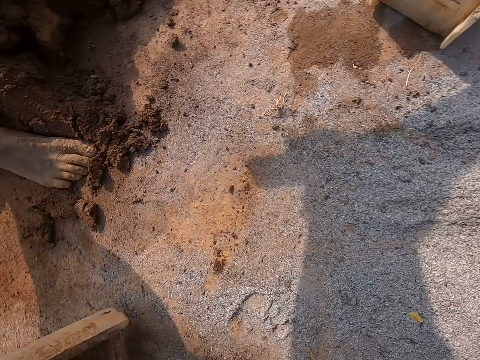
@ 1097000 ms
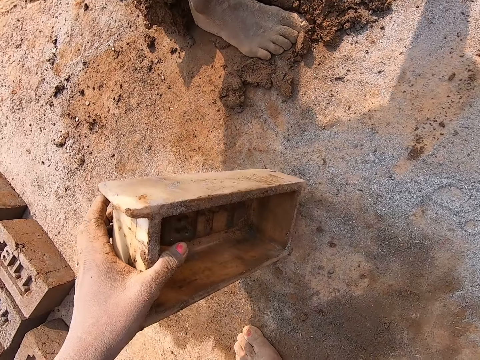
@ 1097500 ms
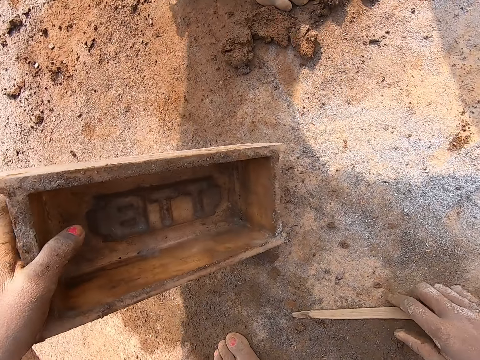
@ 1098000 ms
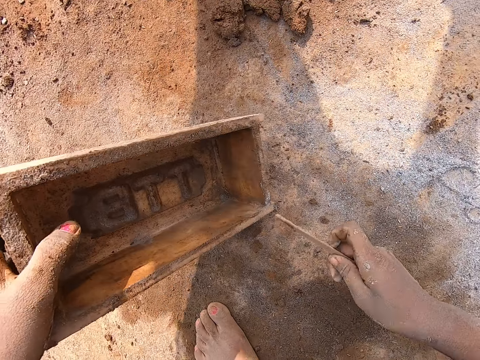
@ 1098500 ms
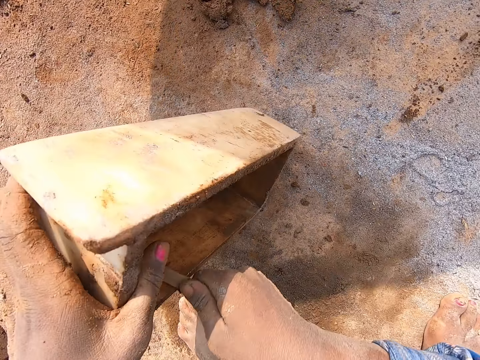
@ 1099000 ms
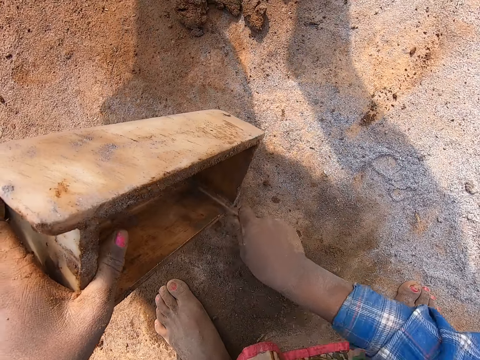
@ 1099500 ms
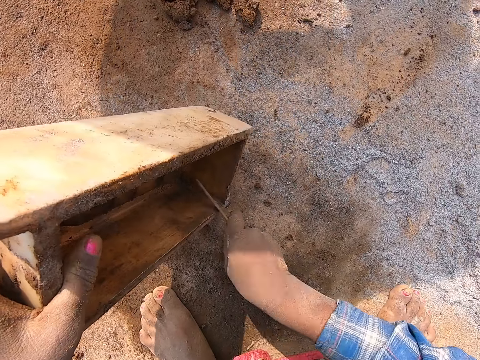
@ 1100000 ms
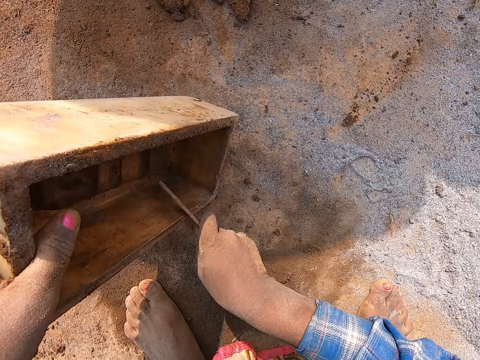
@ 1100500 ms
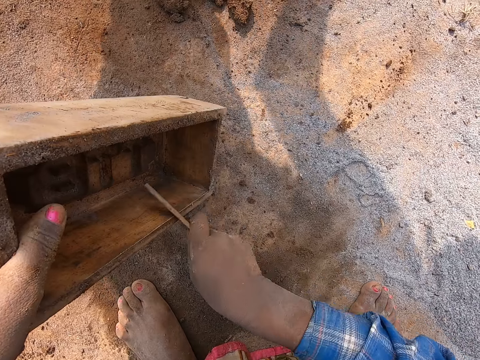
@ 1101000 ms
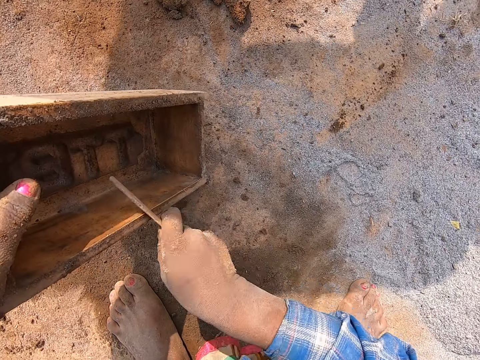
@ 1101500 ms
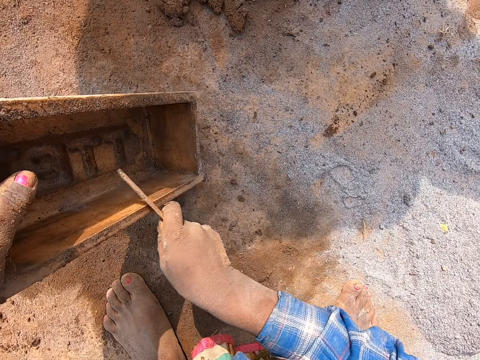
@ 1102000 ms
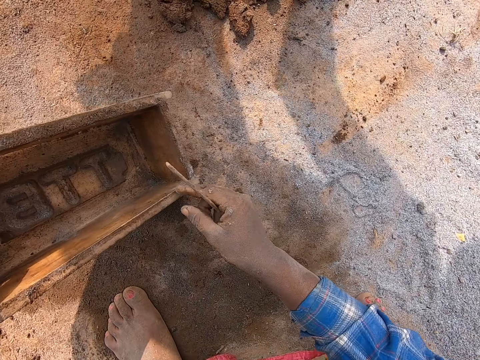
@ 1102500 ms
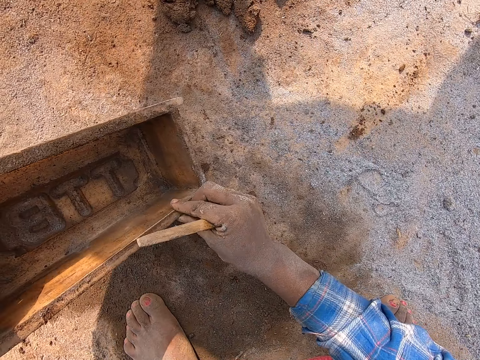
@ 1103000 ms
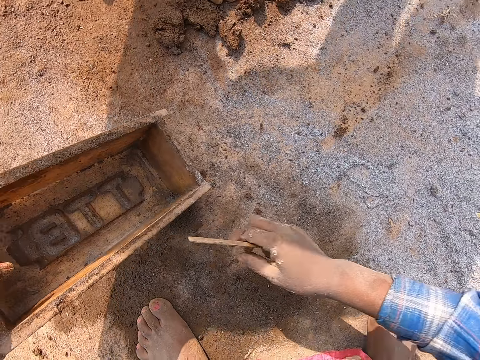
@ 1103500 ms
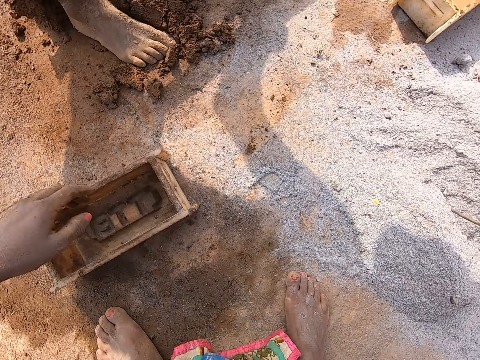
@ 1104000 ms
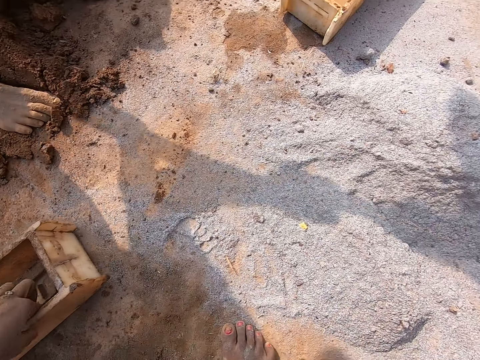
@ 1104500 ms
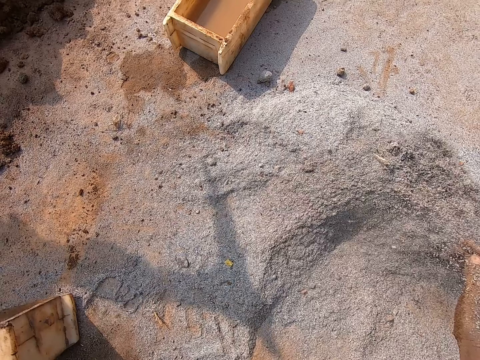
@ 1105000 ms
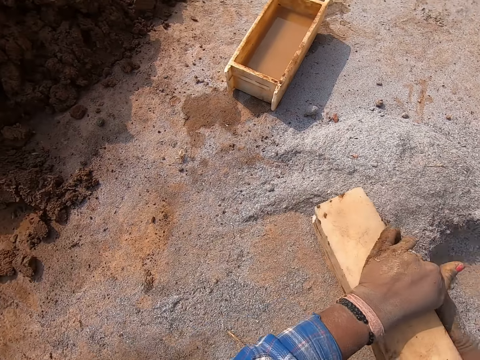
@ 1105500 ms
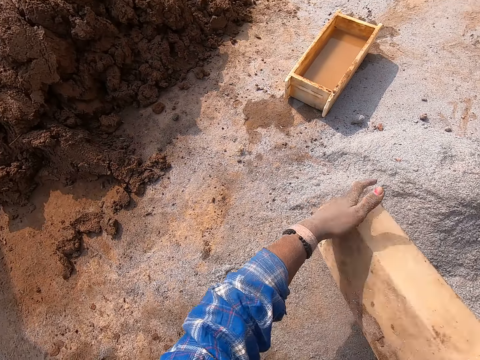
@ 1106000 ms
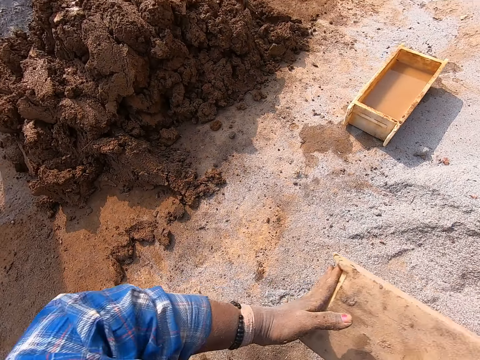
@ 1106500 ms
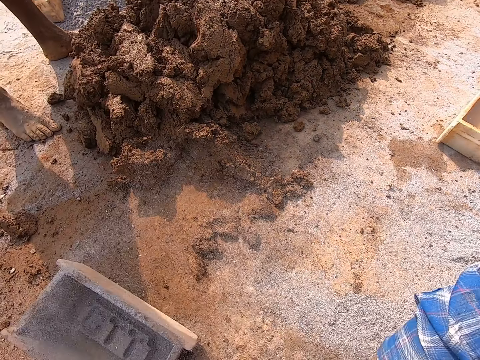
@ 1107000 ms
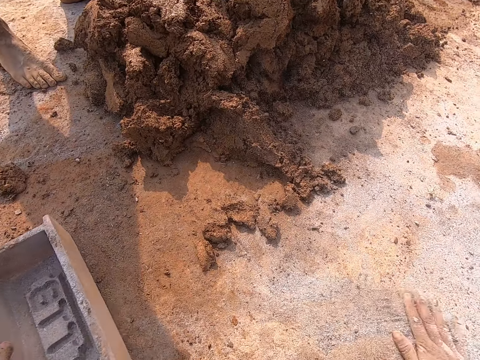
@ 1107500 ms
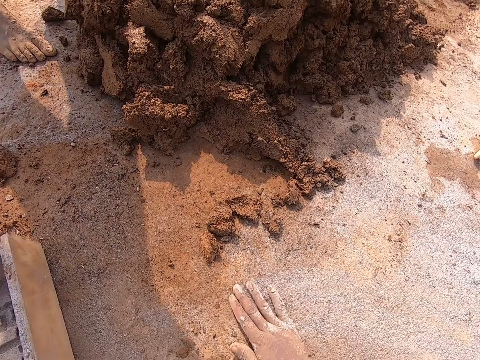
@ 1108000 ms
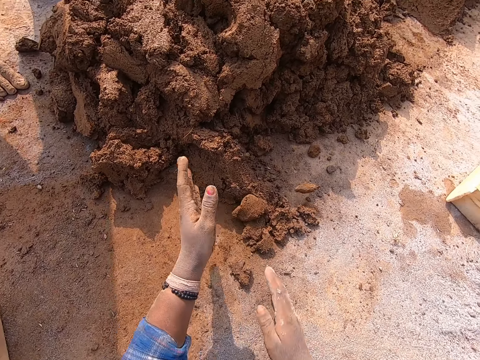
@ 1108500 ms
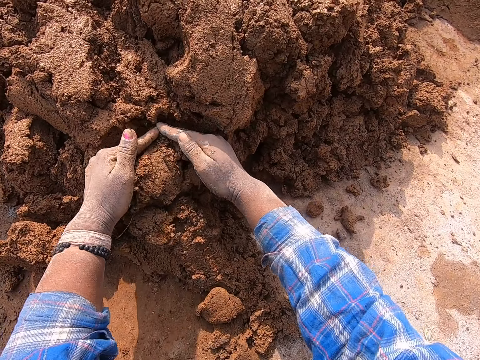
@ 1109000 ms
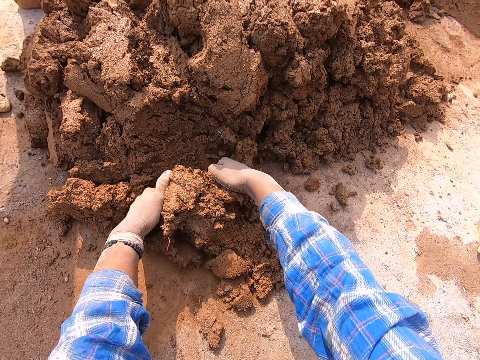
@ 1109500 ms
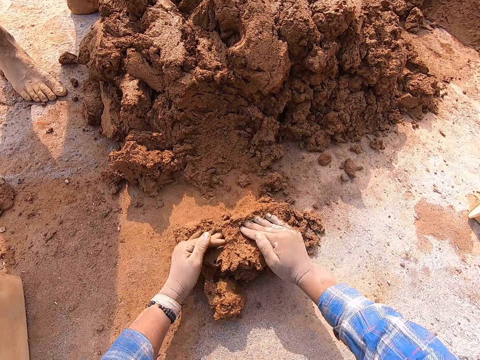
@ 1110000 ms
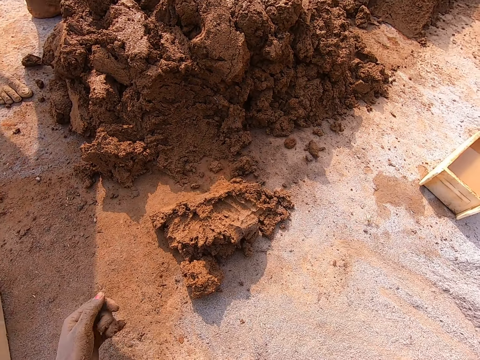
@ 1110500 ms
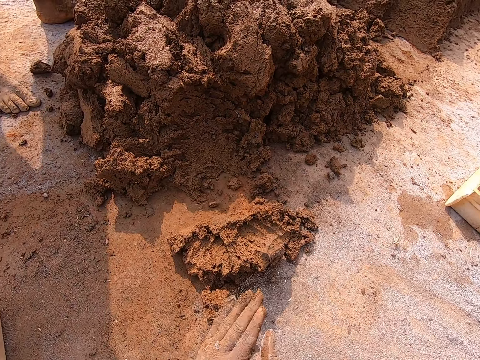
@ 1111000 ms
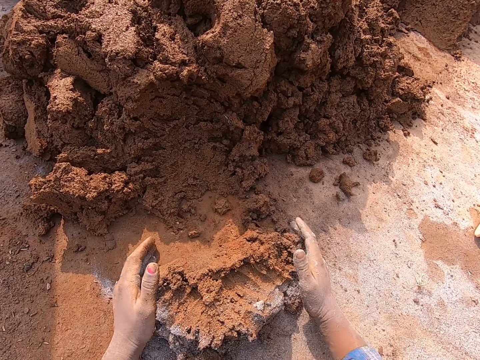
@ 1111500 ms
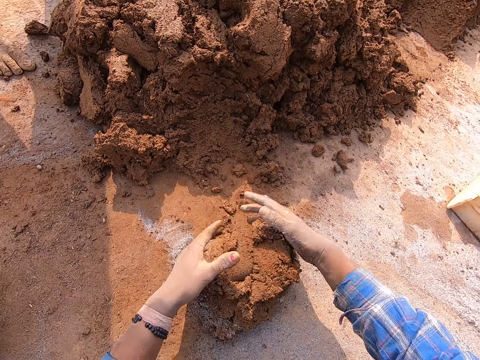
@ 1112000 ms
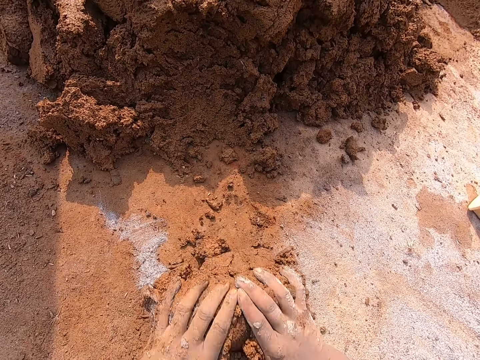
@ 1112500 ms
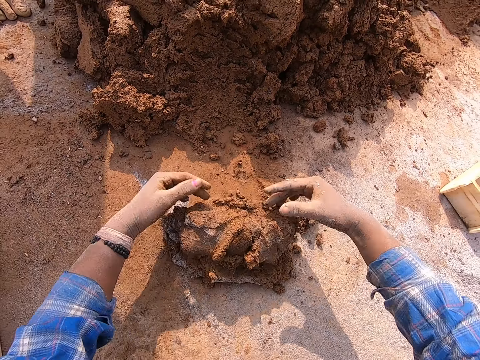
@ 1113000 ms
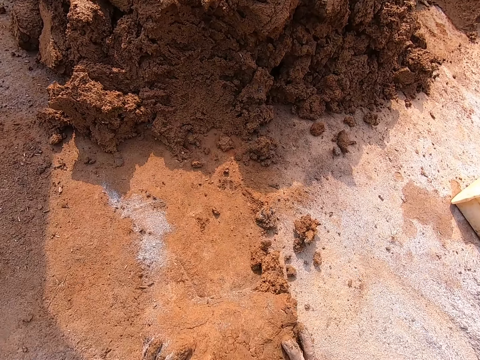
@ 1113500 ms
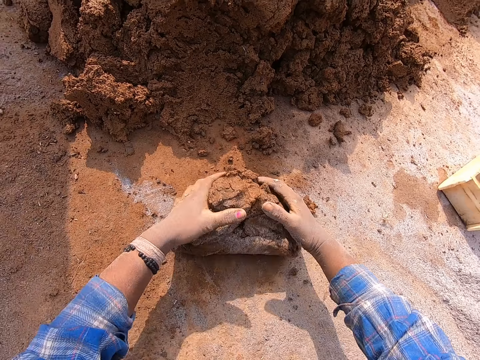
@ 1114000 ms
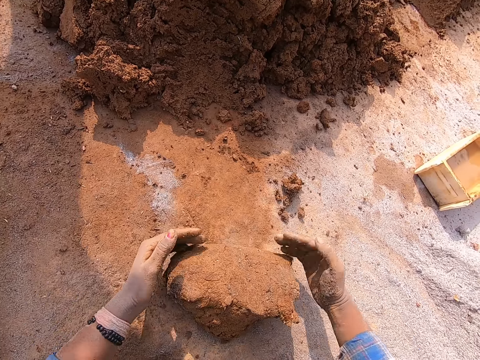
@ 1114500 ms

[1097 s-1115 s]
The camera wearer picks up a stick. She moves the brick mold with her left hand. She drops the stick on the ground with her right hand. She picks the stick from the ground with her right hand. She scrapes the brick mold with the stick in her right hand. She touches the brick mold with her right hand. She drops the brick mold on the ground with her left hand. She throws the stick on the ground with her right hand. She holds the brick mold with her left hand. She moves cement on the ground with her right hand. She drags the brick mold on the ground with her left hand. She puts the cement in the brick mold with her right hand. She turns the cement to the ground from the brick mold in both hands. She pours the sand on the ground. She drops the brick mold on the ground with both hands. She holds the brick mold with her left hand and moves the cement on the ground with her right hand. She rubs her left hand on the ground. She spreads the sand on the ground. She takes clay mixture from a heap of clay mixture on the ground with both hands. She moves the cement on the ground with her right hand. She rubs both hands together with the sand. She molds the clay mixture on the ground with both hands. She mixes the clay.

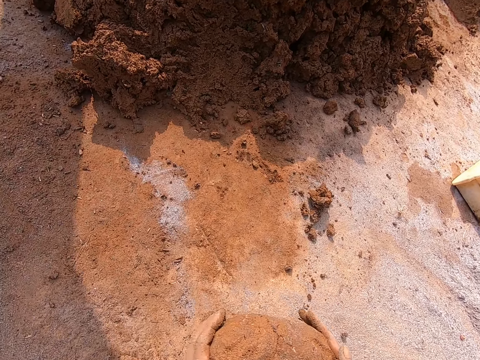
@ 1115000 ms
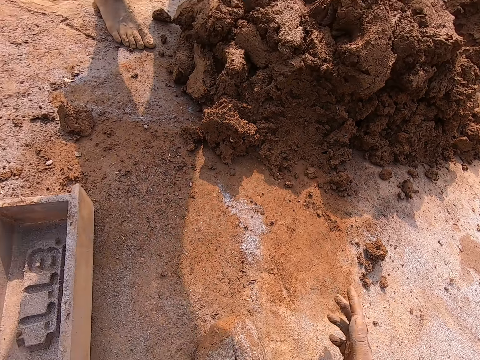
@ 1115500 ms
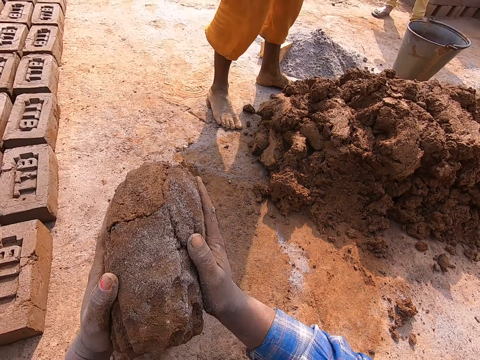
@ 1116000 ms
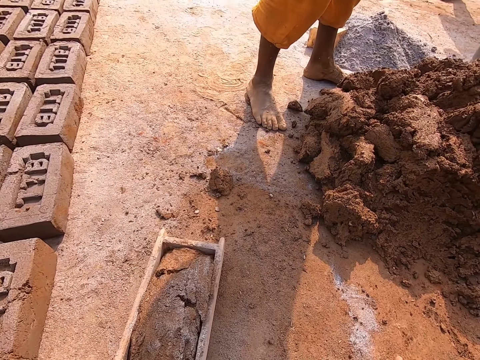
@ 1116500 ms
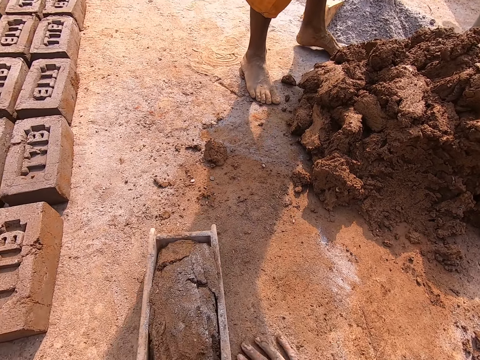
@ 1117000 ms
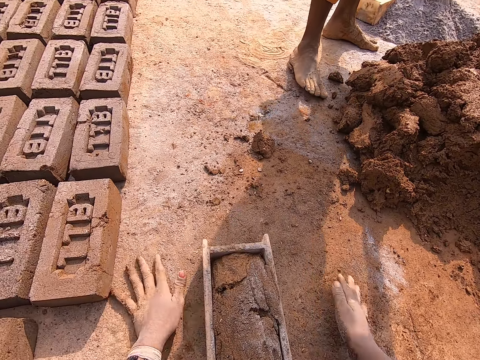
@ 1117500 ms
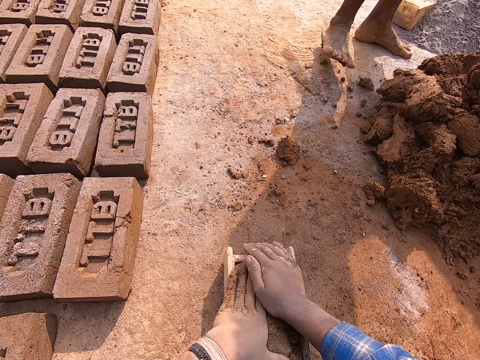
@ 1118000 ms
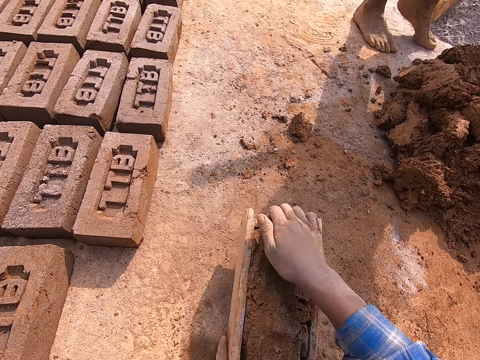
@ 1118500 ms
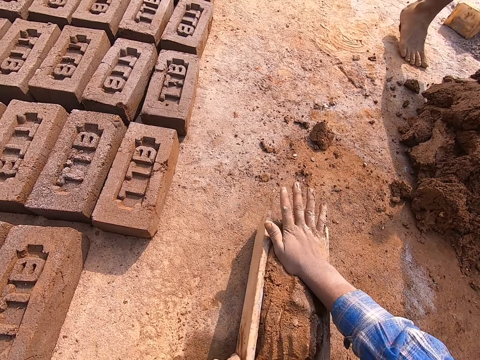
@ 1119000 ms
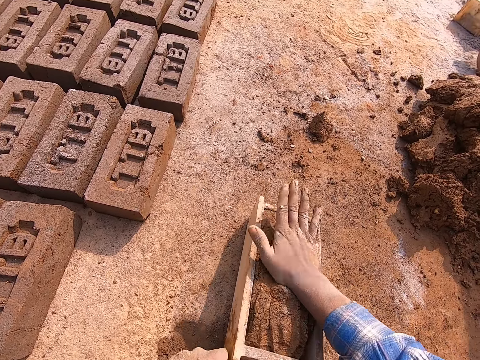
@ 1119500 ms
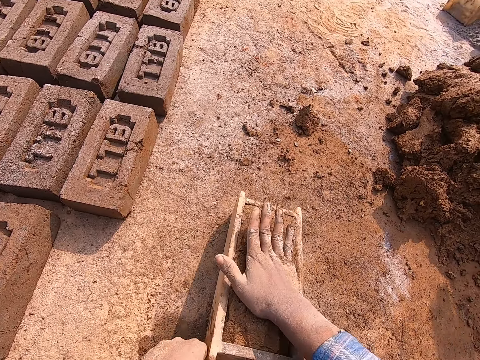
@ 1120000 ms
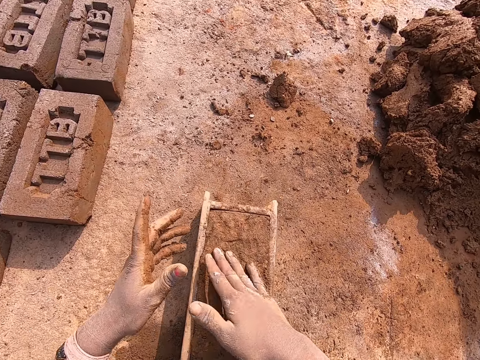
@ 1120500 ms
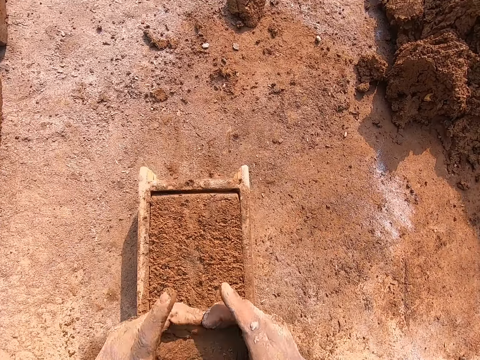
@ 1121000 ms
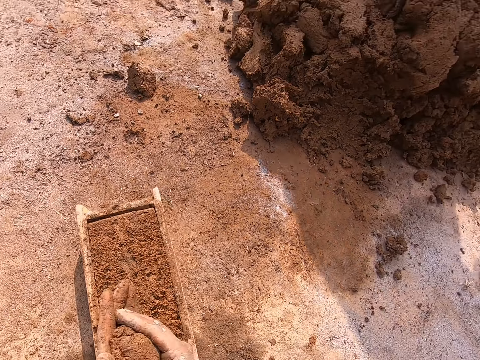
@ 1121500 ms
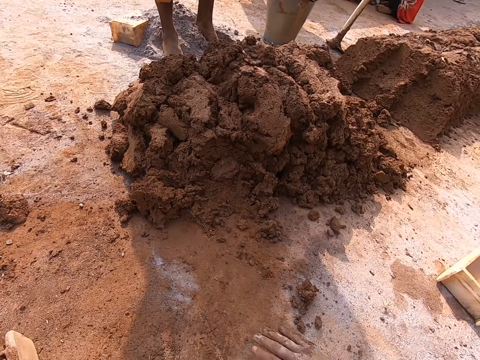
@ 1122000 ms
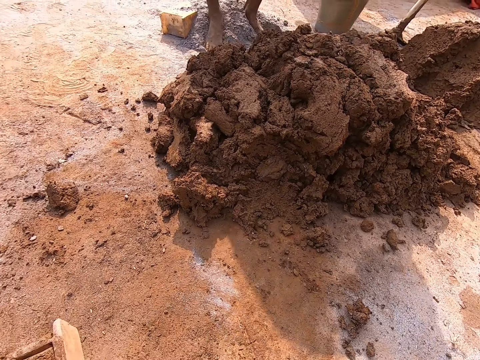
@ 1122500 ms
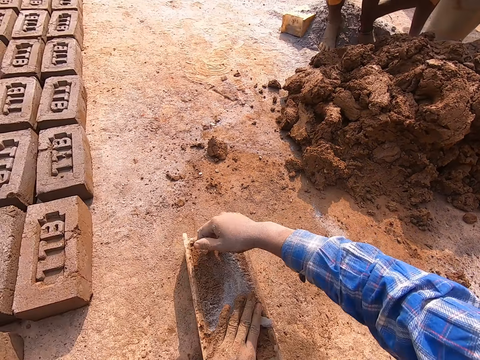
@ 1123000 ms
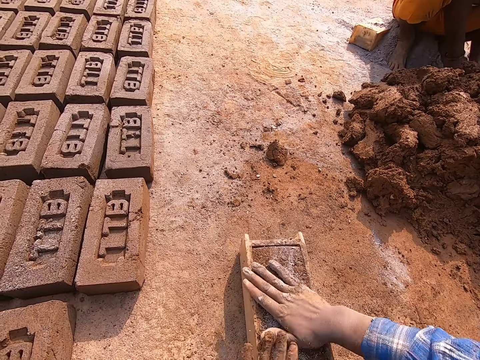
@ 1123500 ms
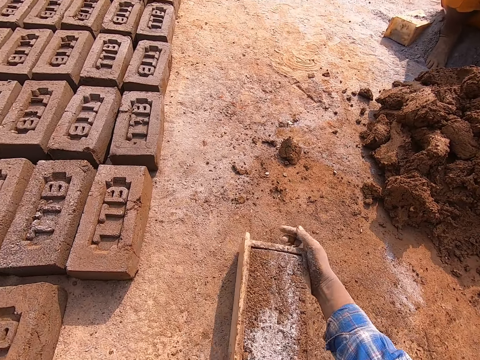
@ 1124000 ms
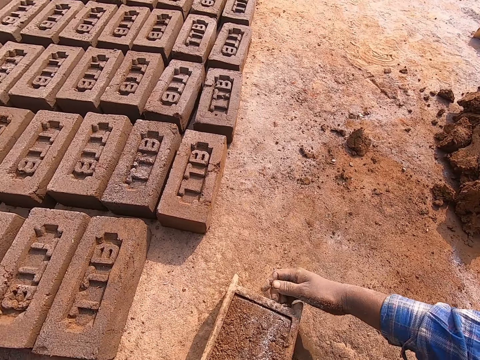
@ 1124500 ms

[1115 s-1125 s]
The camera wearer picks the clay mixture from the ground with both hands. She drops the clay mixture in the brick mold on the ground with both hands. She drags the brick mold on the ground with her left hand and rubs her right hand on the ground. She spreads the sand on the ground. A boy hits his right hand on the ground. The camera wearer hits the clay mixture in the brick mold with both hands. She hits the clay mixture in the brick mold with her right hand. She presses the clay. She hits the brick mold on the ground with her right hand and holds the brick mold with her left hand. She hits the brick mold on the ground with her left hand and moves her right hand on the clay mixture in the brick mold. She taps the clay mixture in the brick mold with her right hand. She takes off some clay mixture from the brick mold with both hands. She throws the clay mixture on the ground with her right hand. She sprinkles cement on the clay mixture in the brick mold with her right hand. She rubs the cement on the clay mixture in the brick mold with her right hand. She moves the brick mold on the ground with both hands.
